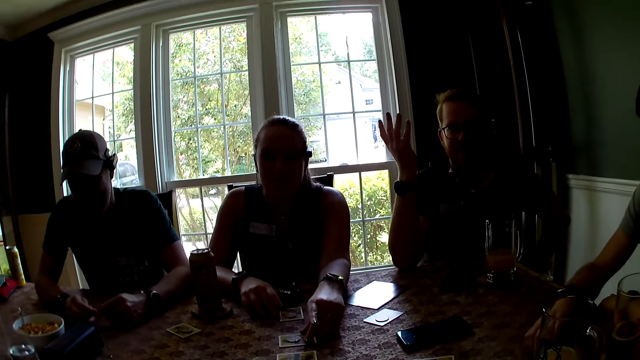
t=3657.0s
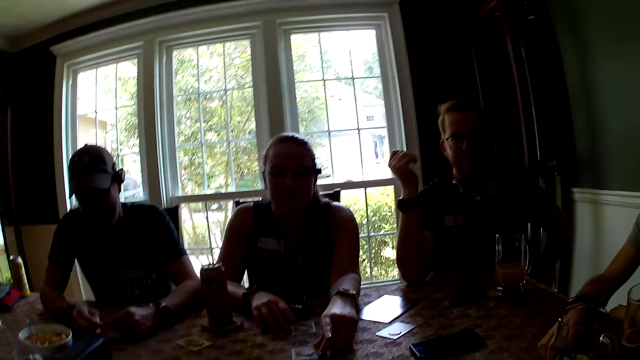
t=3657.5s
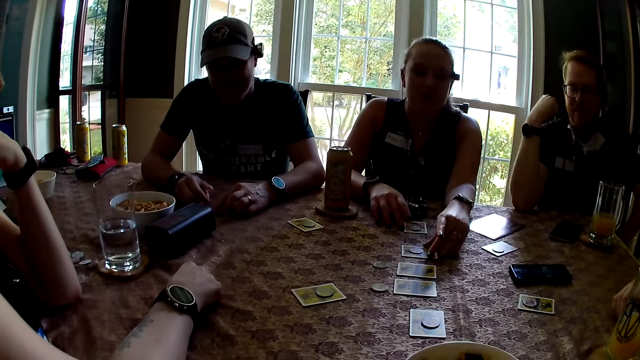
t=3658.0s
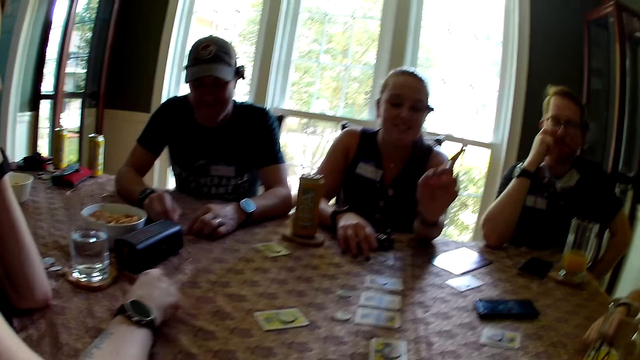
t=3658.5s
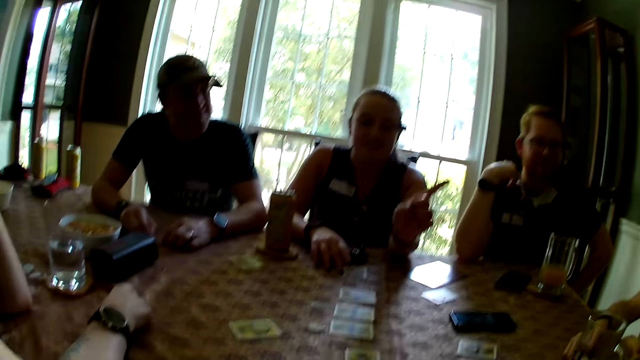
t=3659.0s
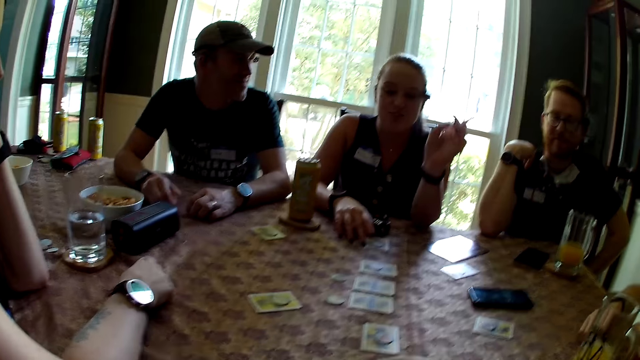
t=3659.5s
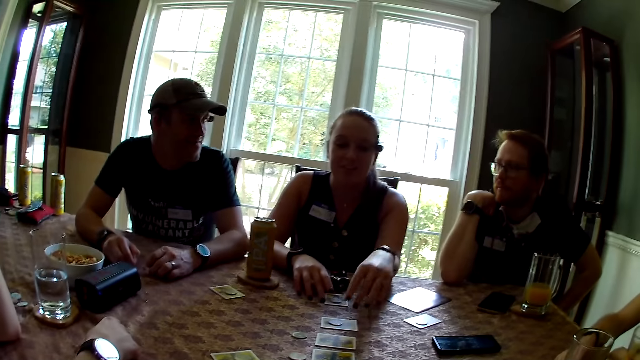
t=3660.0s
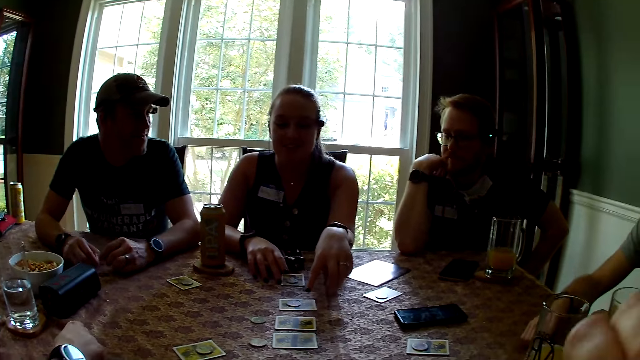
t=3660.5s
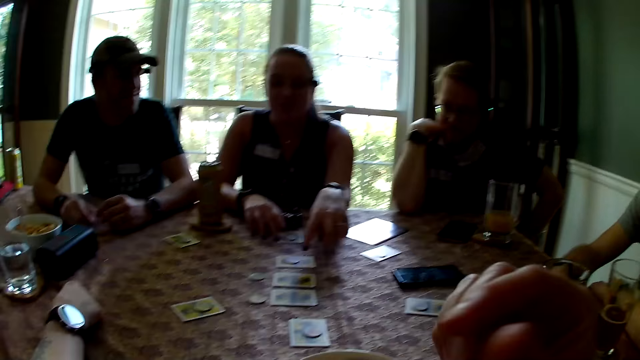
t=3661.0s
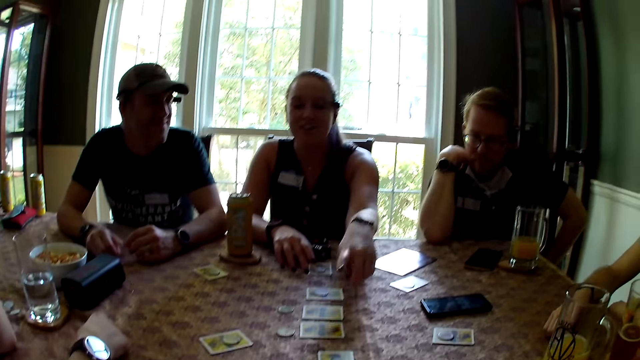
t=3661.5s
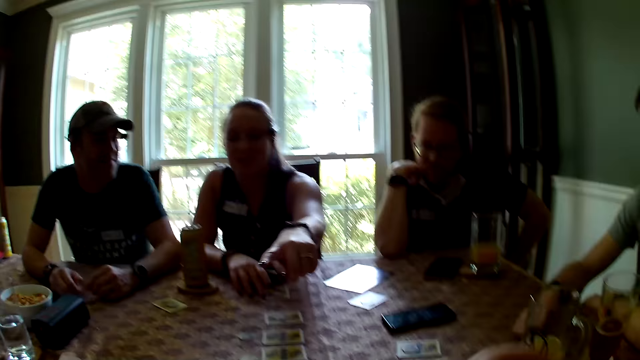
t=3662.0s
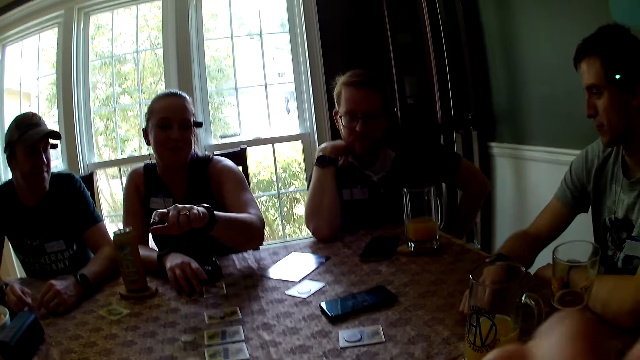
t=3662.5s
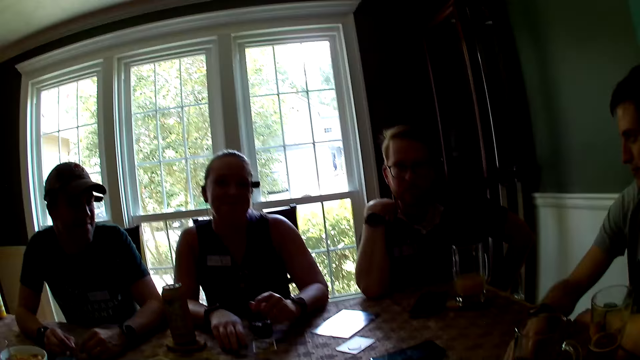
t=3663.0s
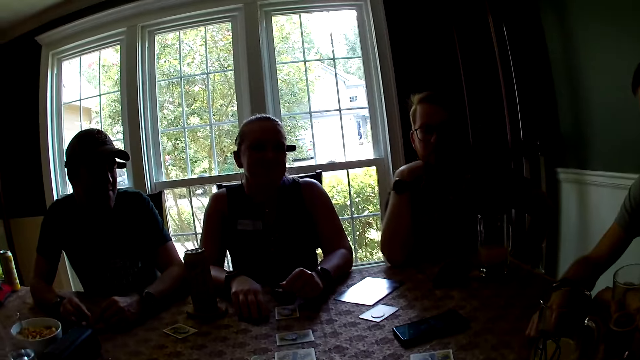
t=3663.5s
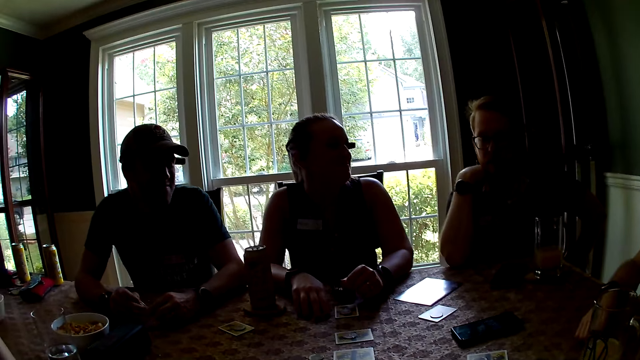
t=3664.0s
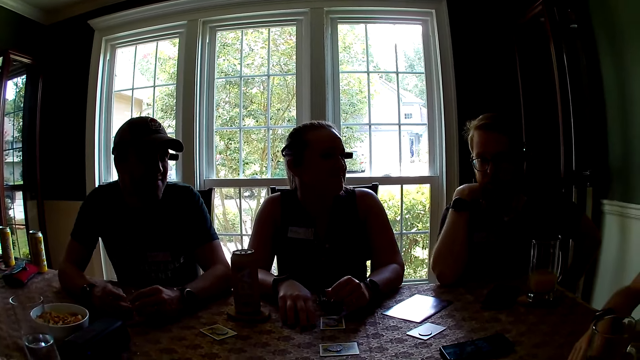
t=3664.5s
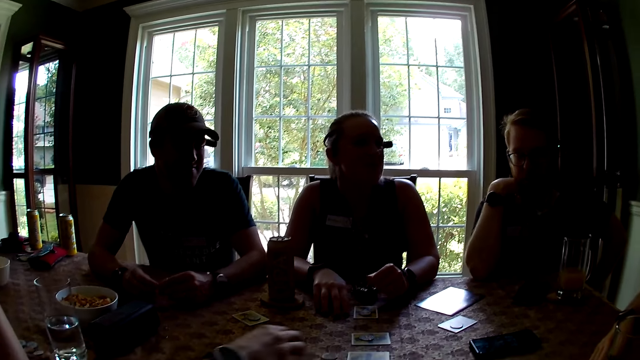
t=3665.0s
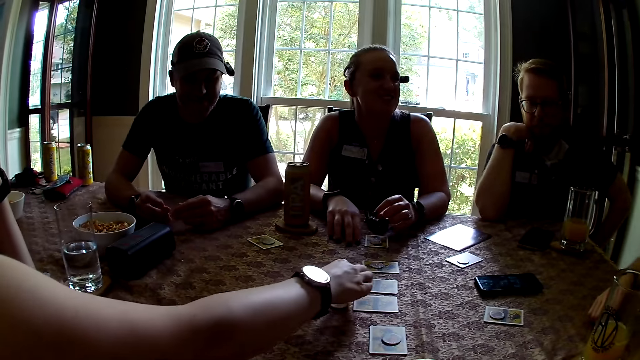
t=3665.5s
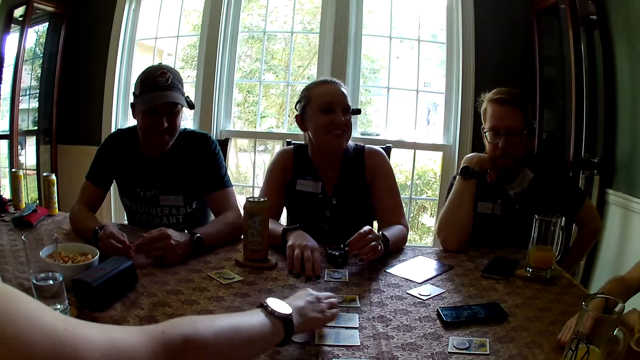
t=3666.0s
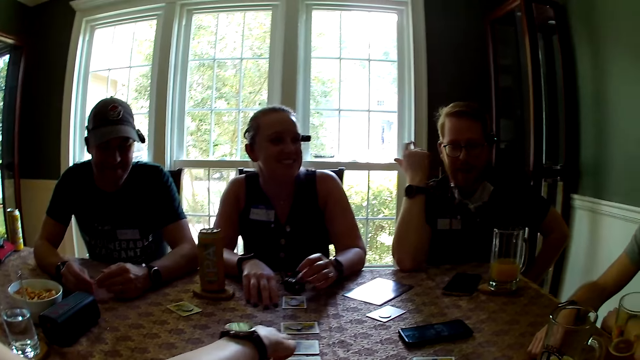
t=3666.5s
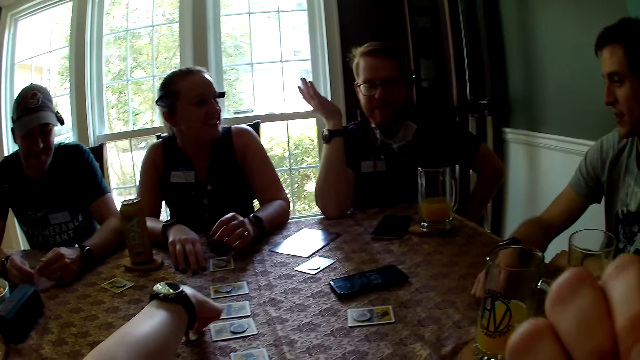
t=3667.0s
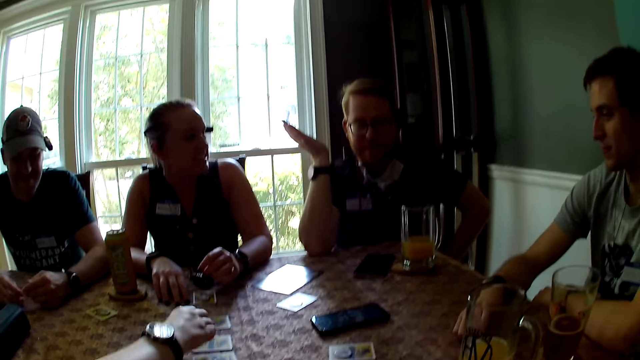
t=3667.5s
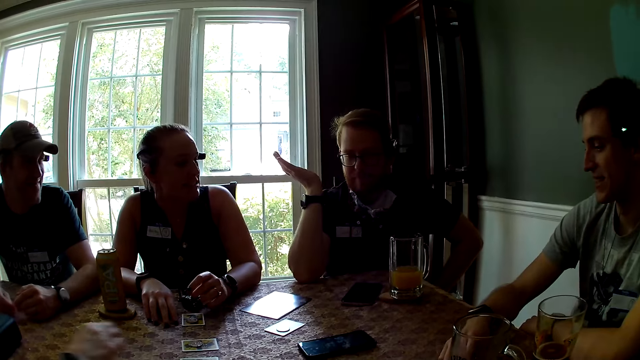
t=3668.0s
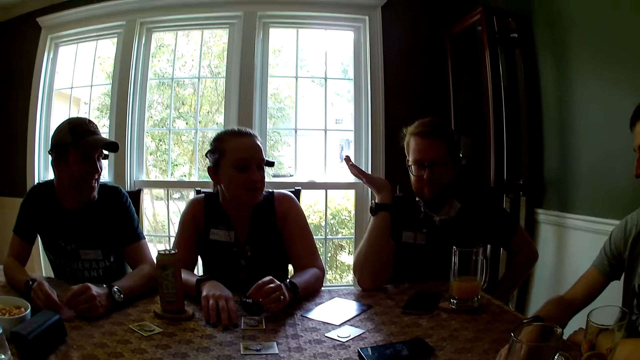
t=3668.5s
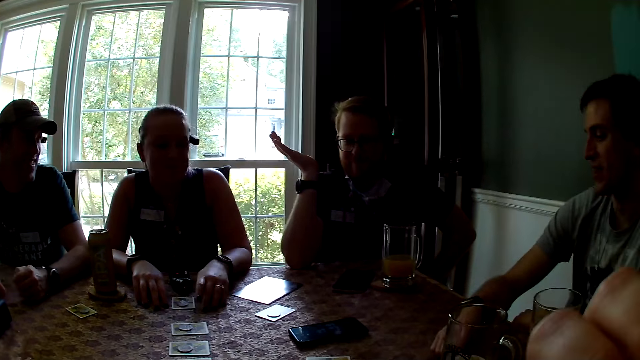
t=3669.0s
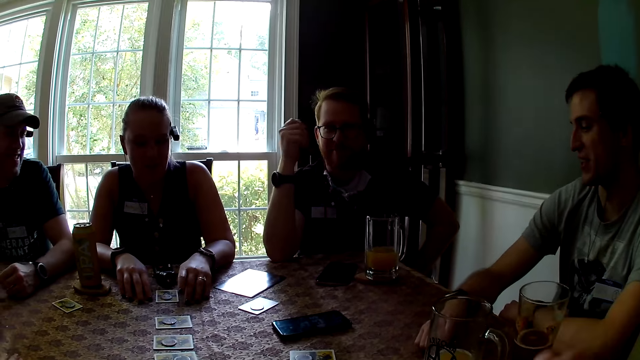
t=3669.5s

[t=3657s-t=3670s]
A woman touches the cards on the table with her left hand. A person points at the cards on the table. The camera wearer looks around. Another woman picks a game tile from the table with her right hand. Another person arranges the cards on the table. The other woman places the game tile in her right hand on a card on the table. She picks a game tile from the table with her right hand and places the game tile in her right hand on a card on the table.

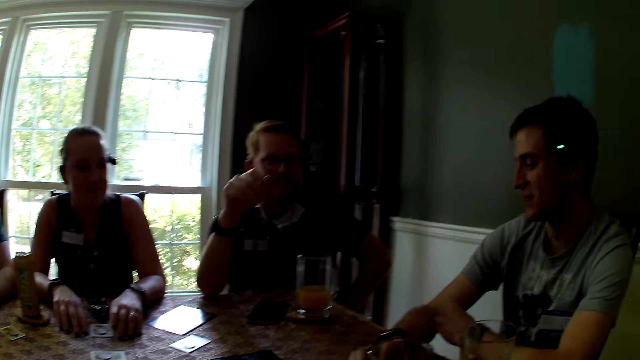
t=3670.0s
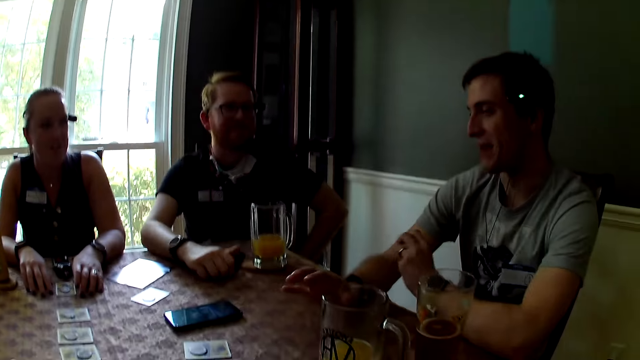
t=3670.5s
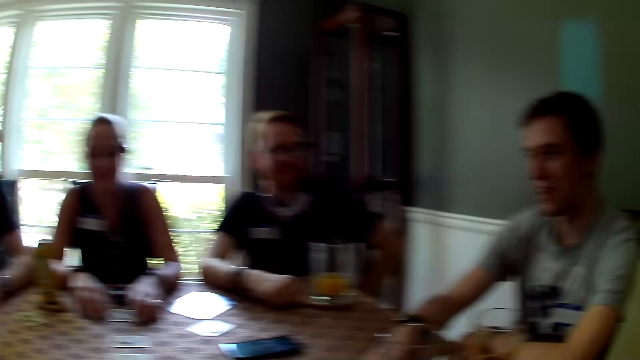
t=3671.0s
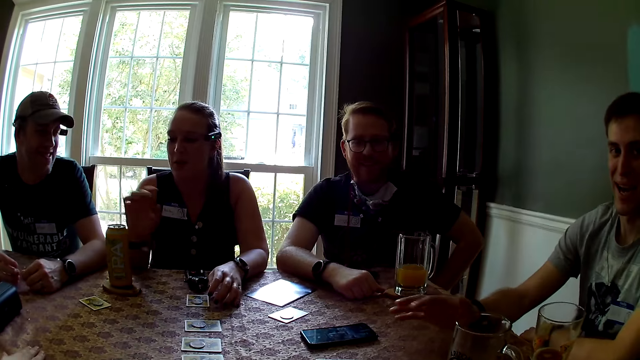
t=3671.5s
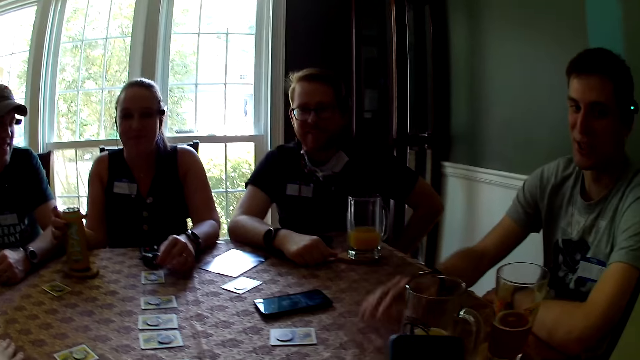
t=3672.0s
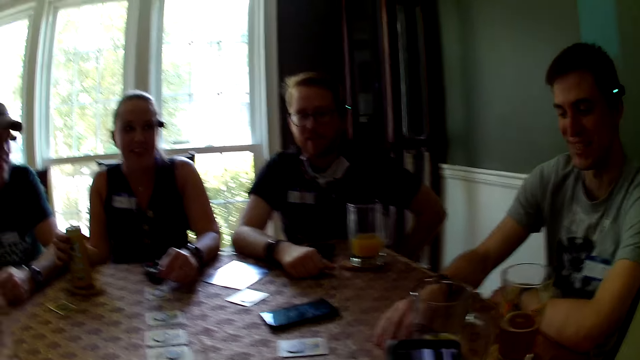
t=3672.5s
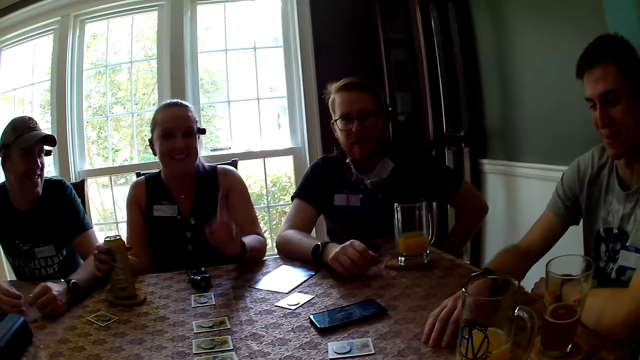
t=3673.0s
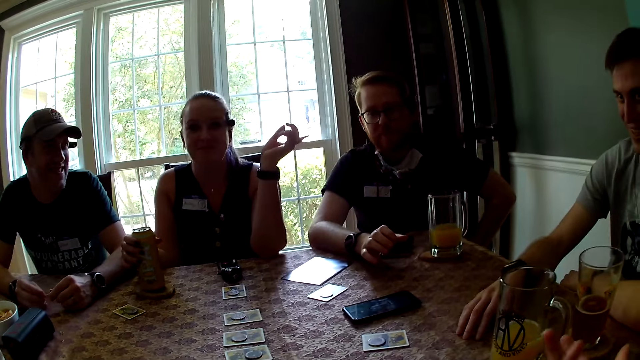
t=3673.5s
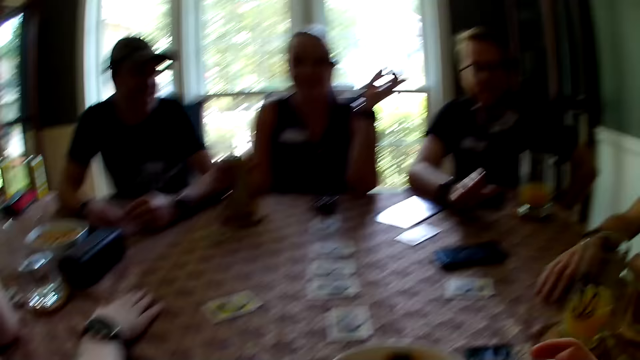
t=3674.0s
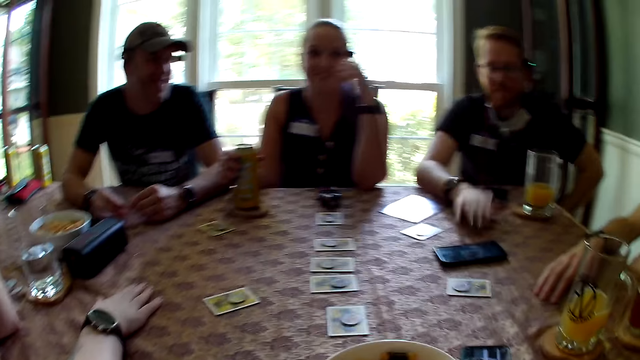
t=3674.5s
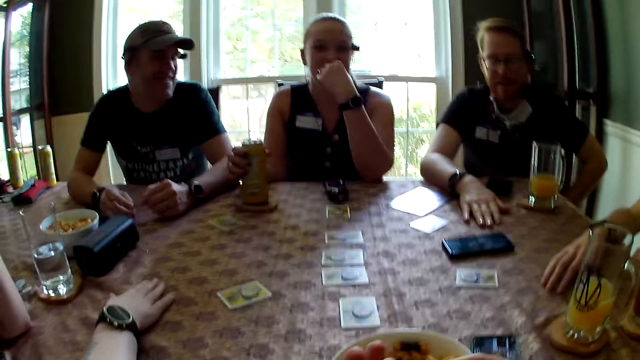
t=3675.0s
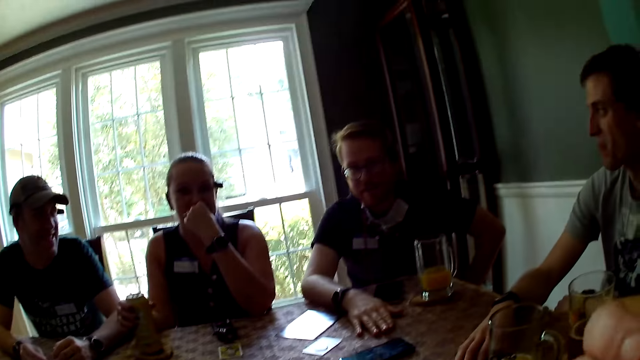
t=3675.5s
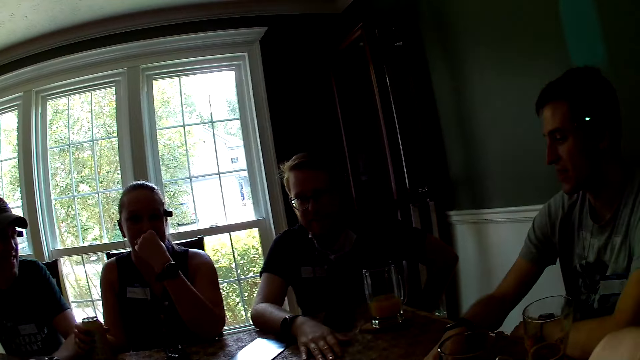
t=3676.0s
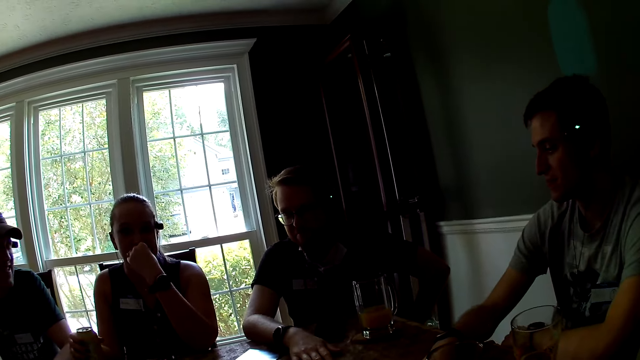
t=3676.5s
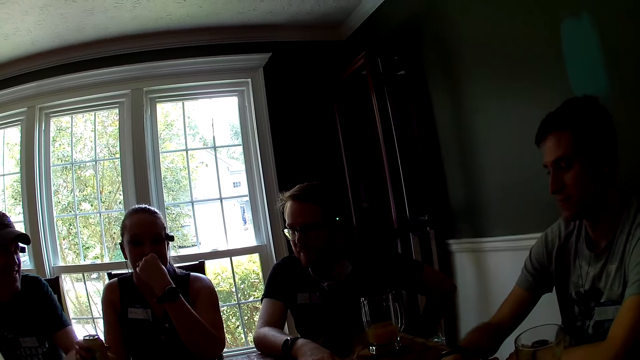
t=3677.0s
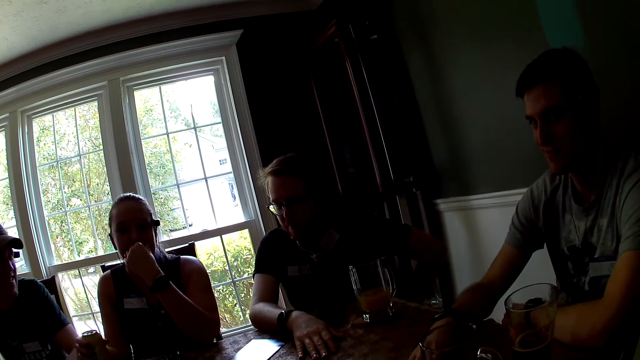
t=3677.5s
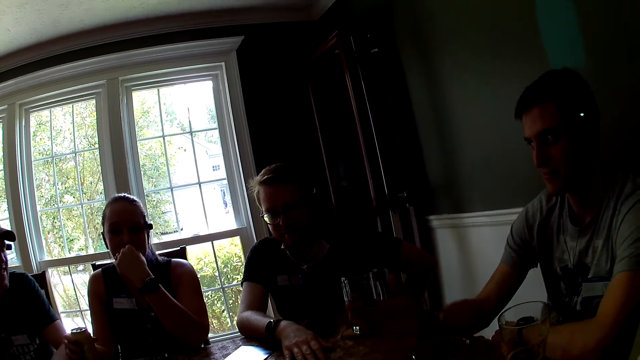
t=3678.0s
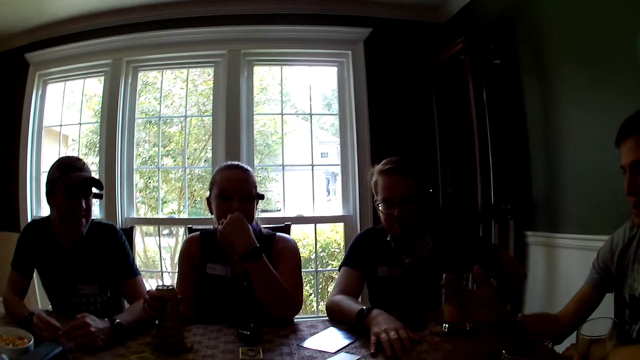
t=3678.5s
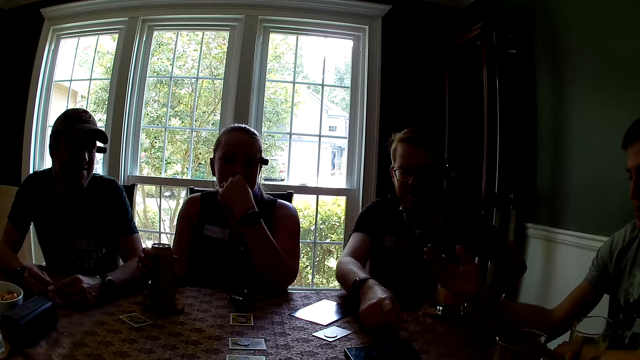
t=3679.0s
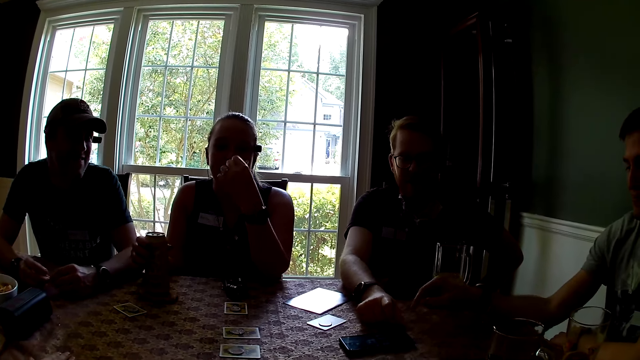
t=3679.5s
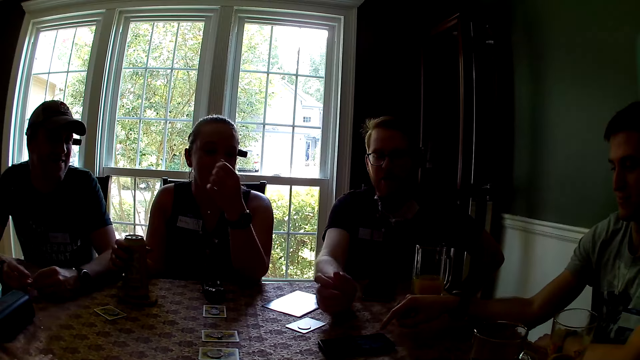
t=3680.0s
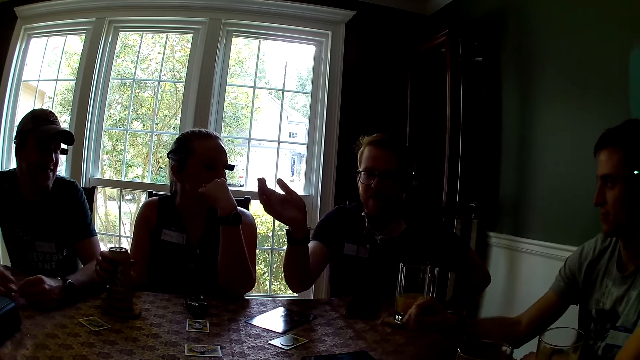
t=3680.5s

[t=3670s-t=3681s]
The camera wearer looks around. A person holds a drink. A woman places her right hand on the can of drink on the table coaster on the table. The person interacts with the camera wearer. Another person interacts with the camera wearer. Another person interacts with the camera wearer. Another person interacts with the camera wearer. The camera wearer eats a snack in her right hand. She looks around.
